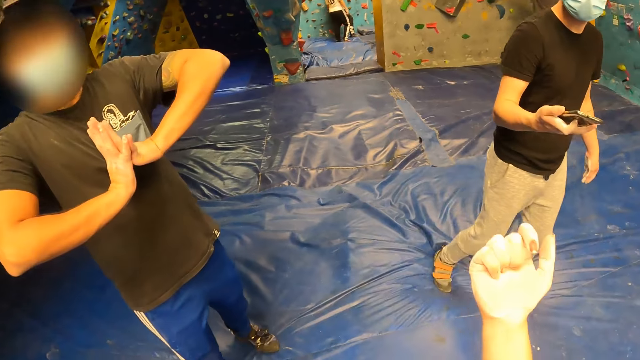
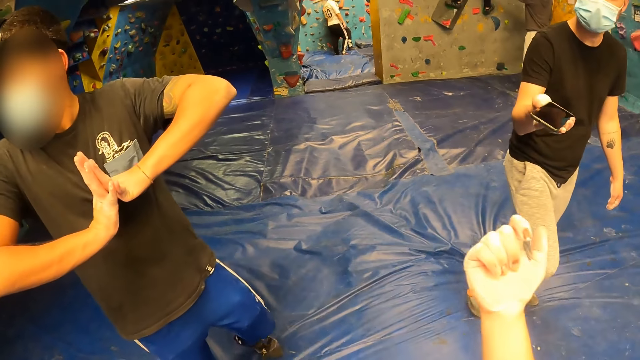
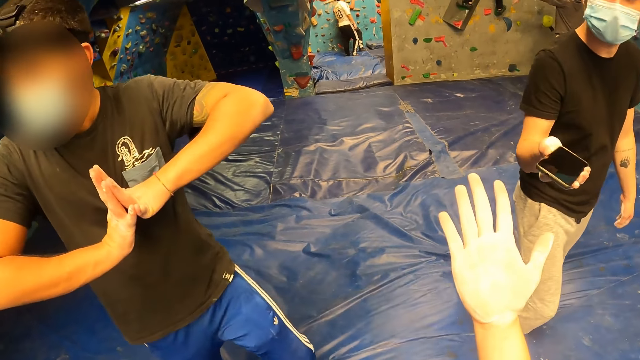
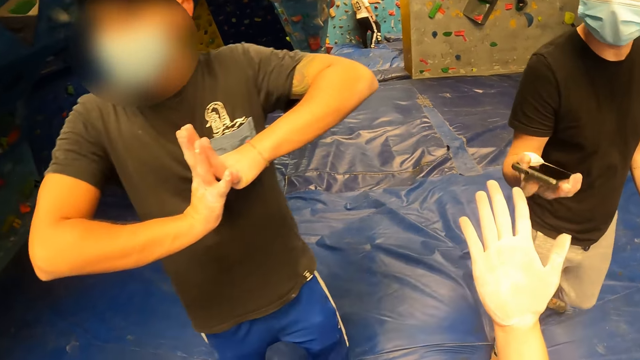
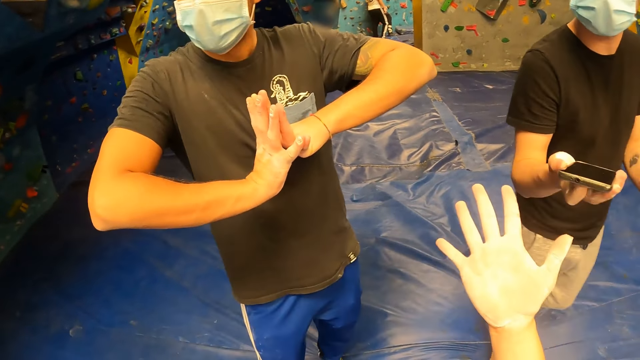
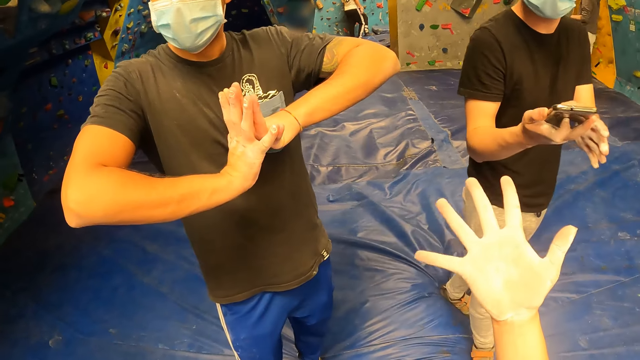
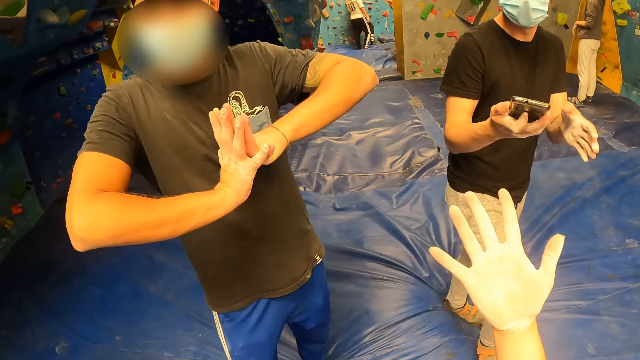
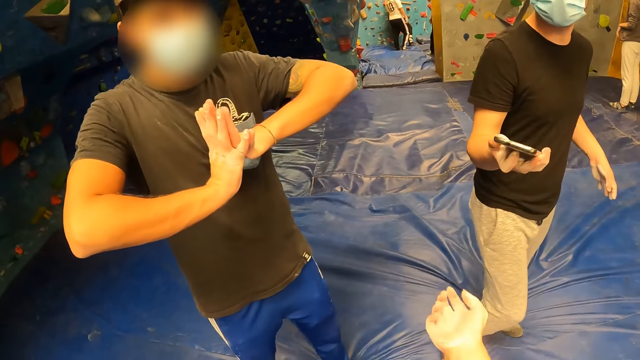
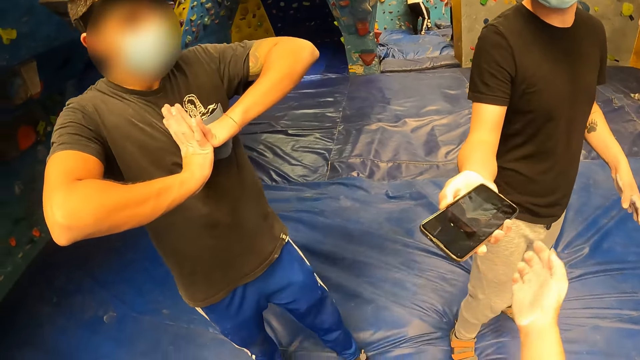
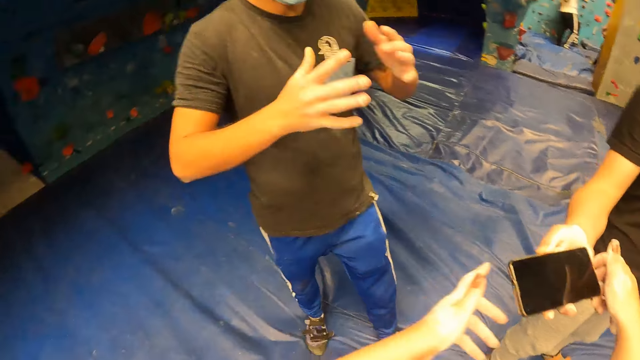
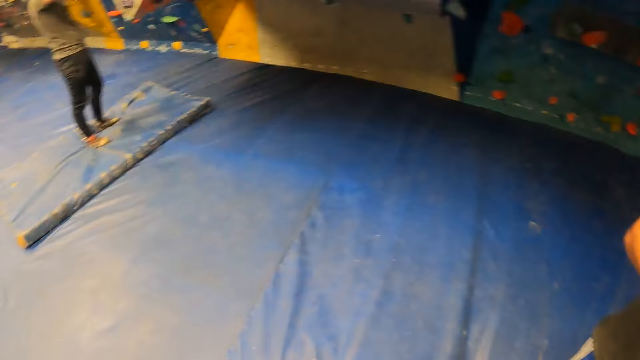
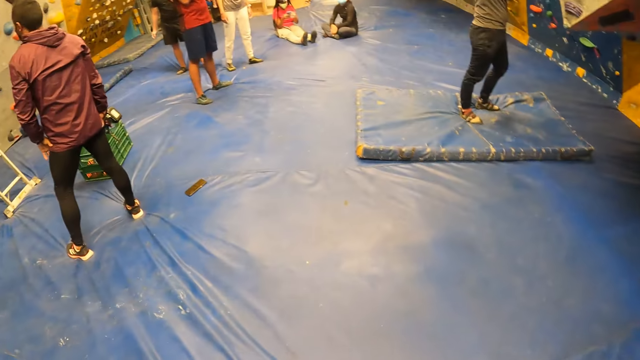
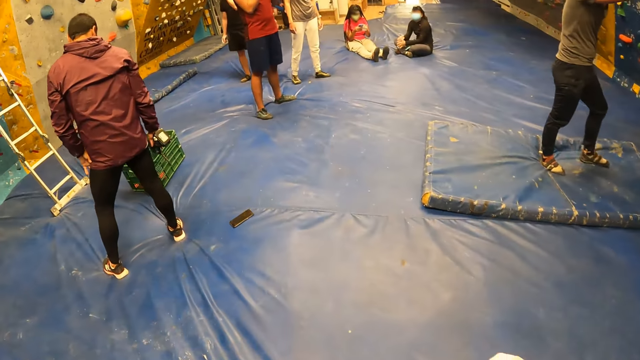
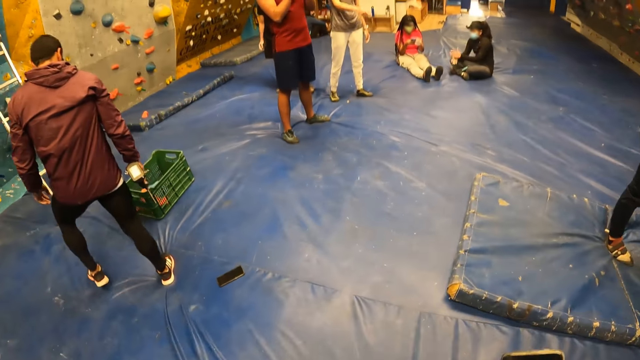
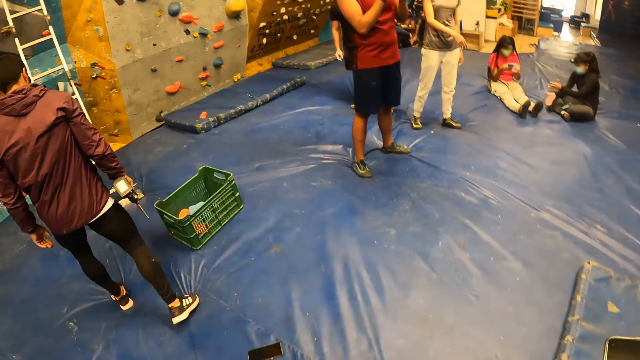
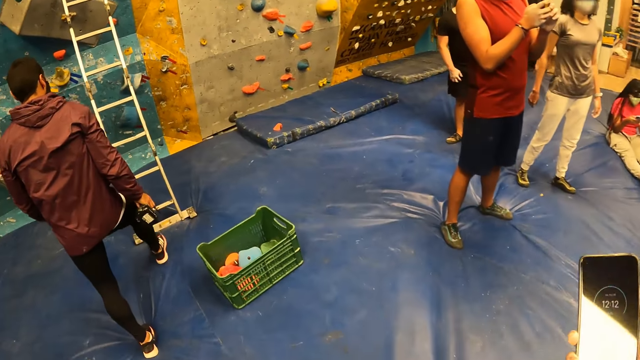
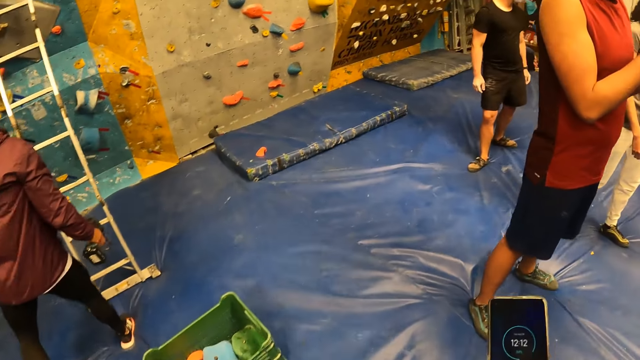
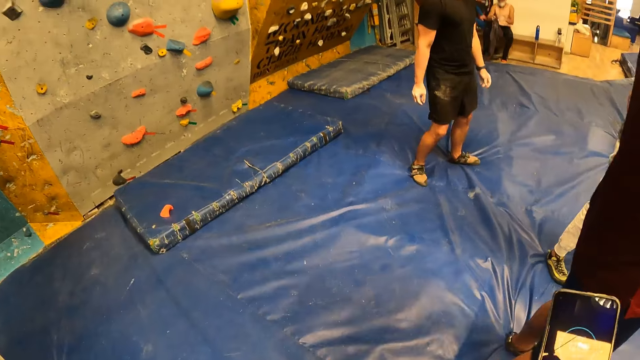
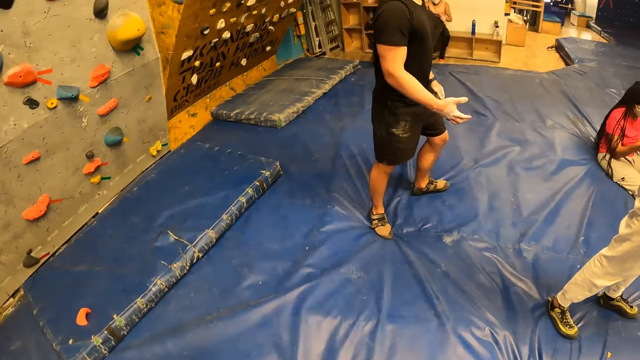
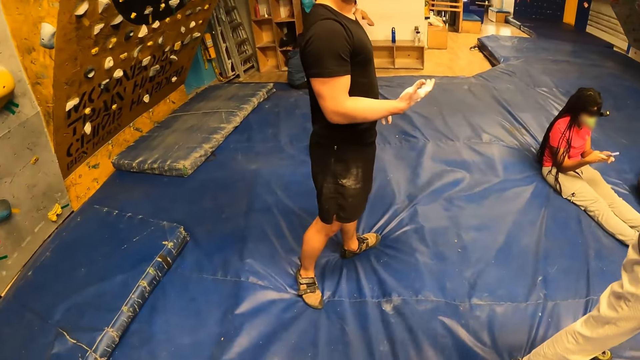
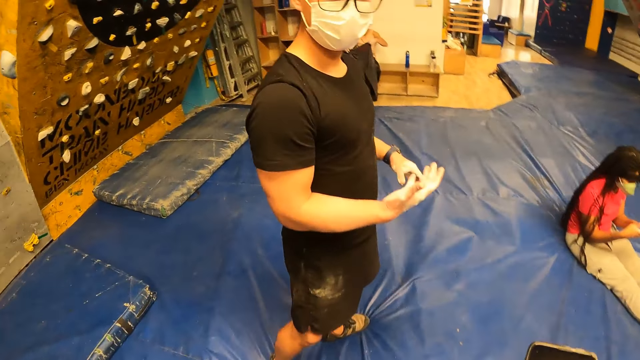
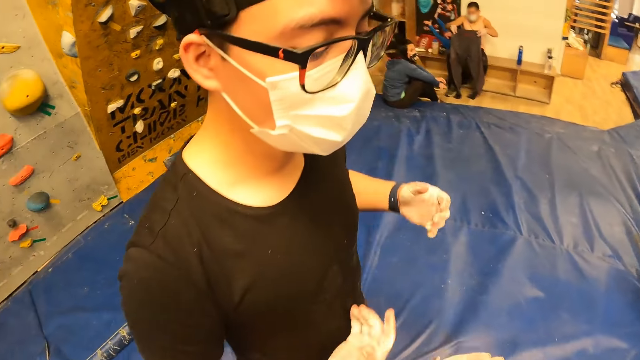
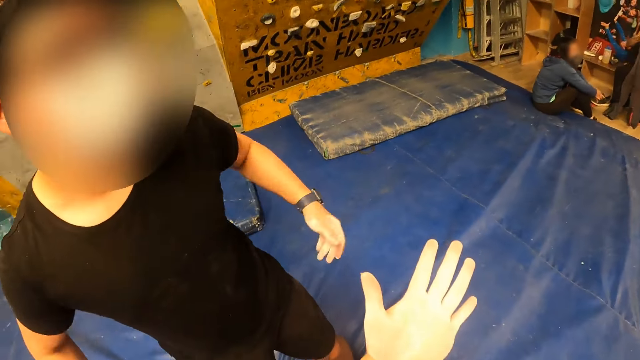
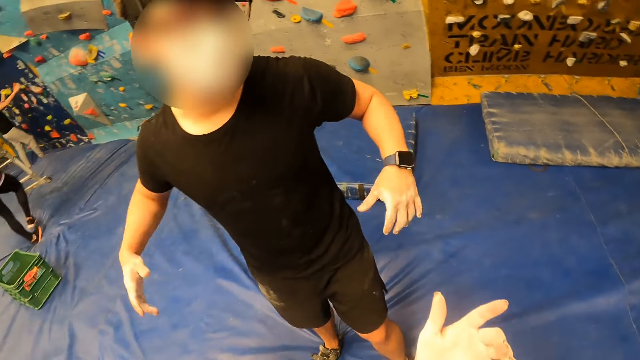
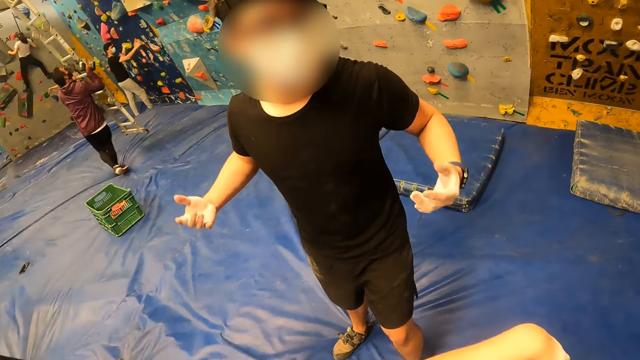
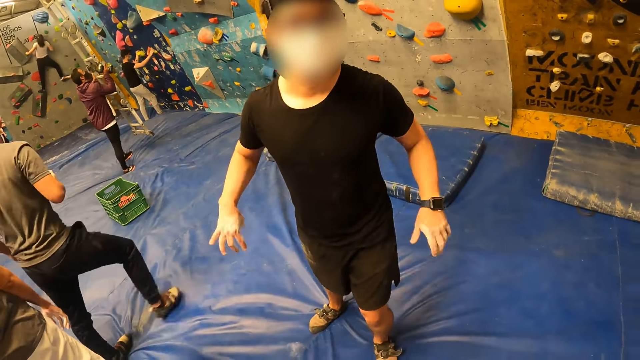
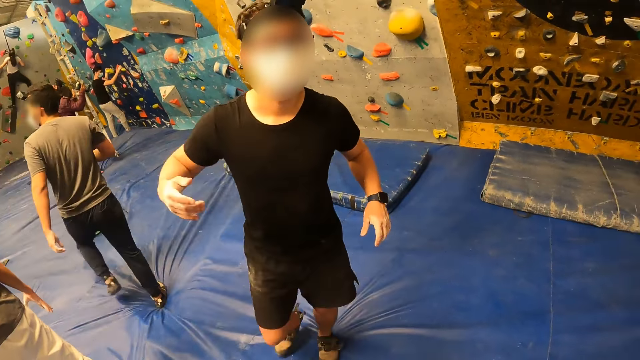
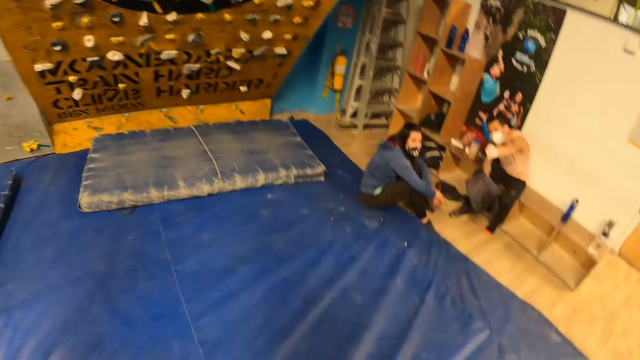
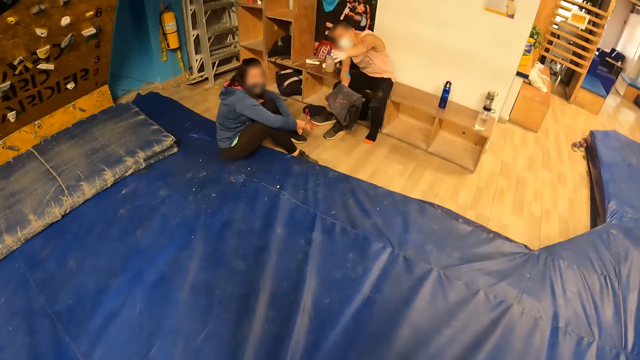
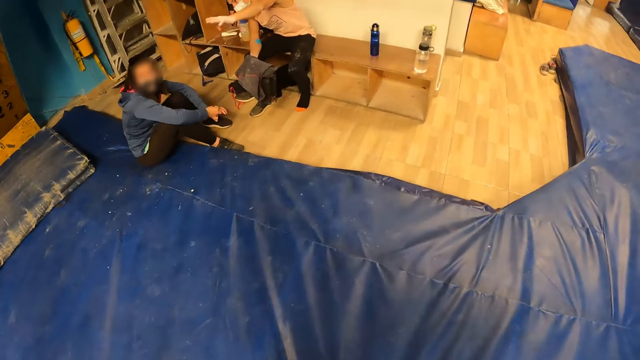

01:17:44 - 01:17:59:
The camera wearer collects the phone from the man with both hands. They walk to the locker room. They operate the phone. They interact with another man. The other man shakes off his hands.

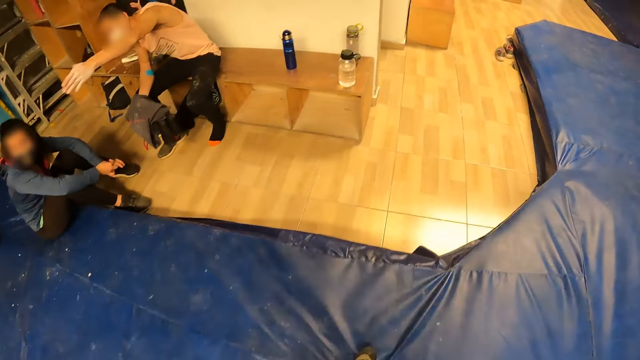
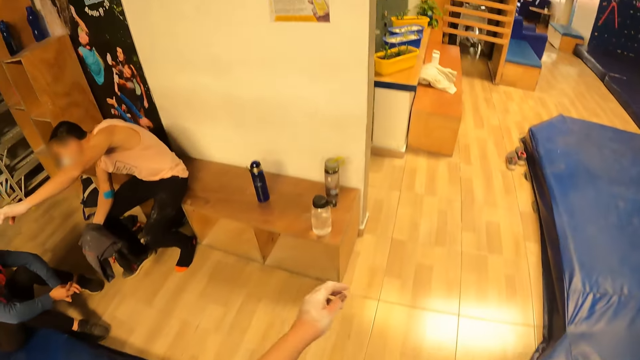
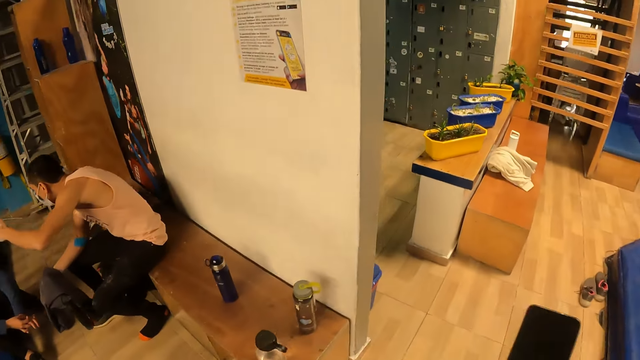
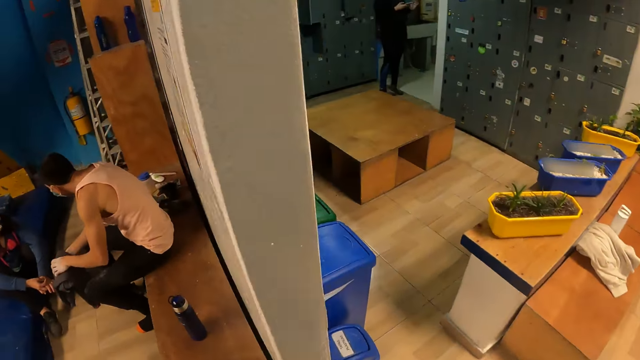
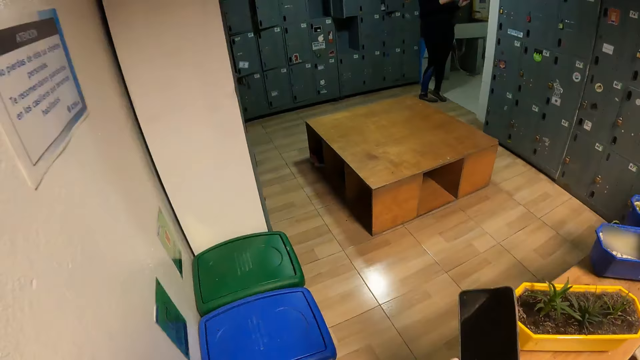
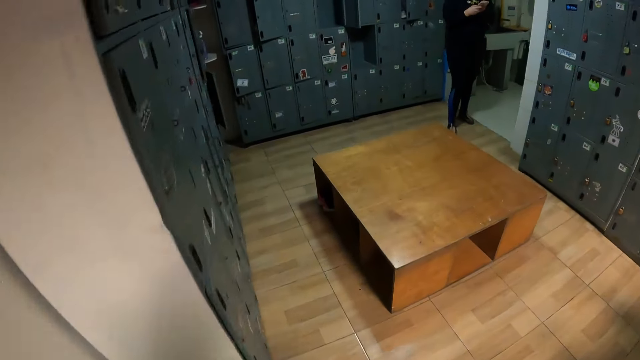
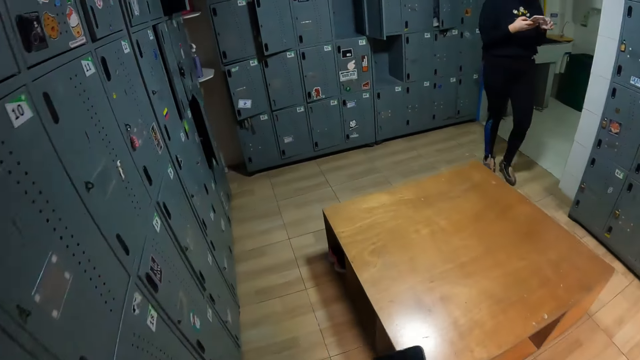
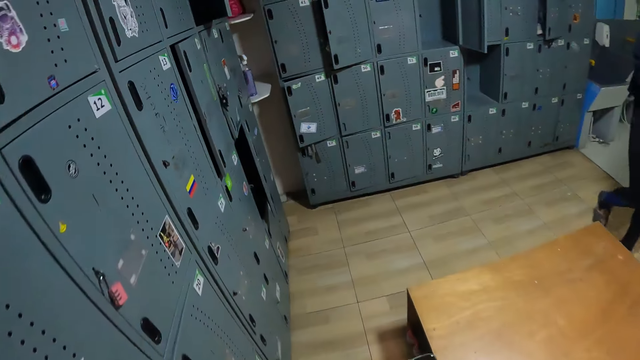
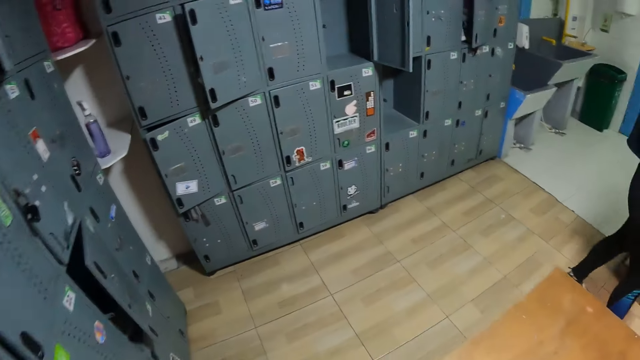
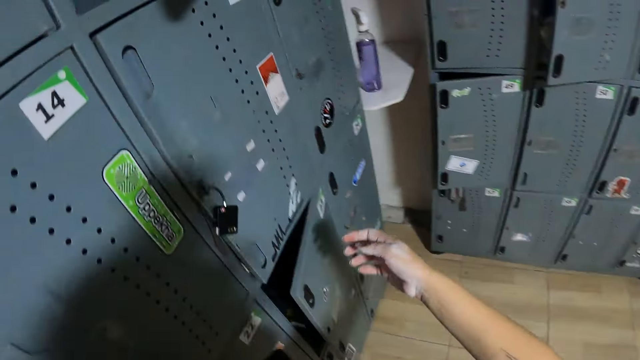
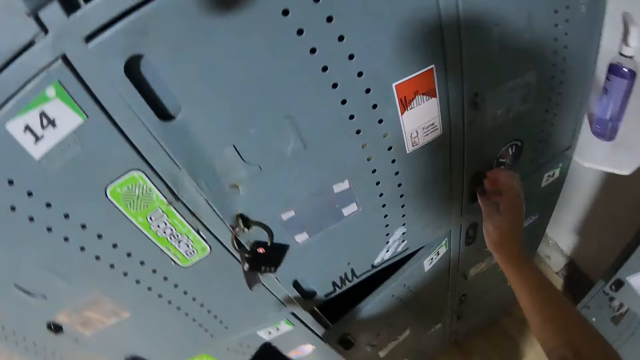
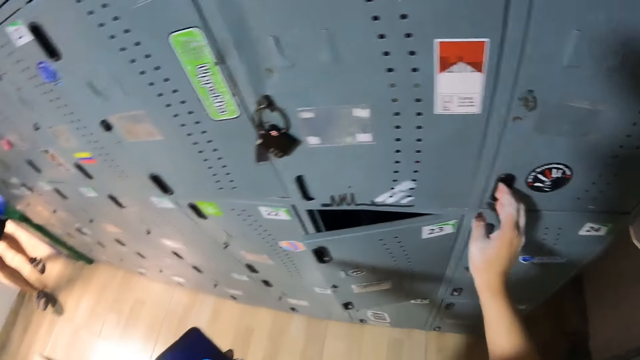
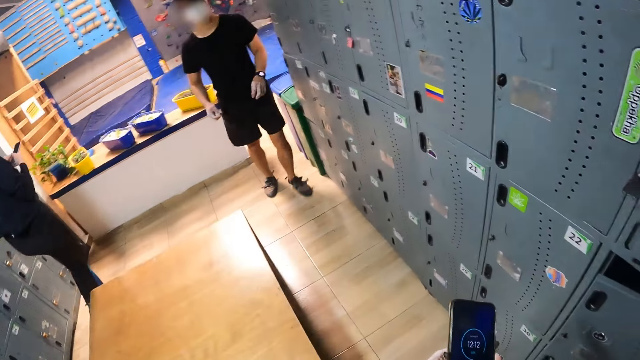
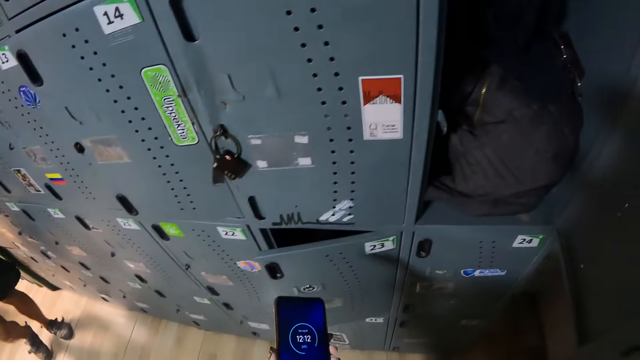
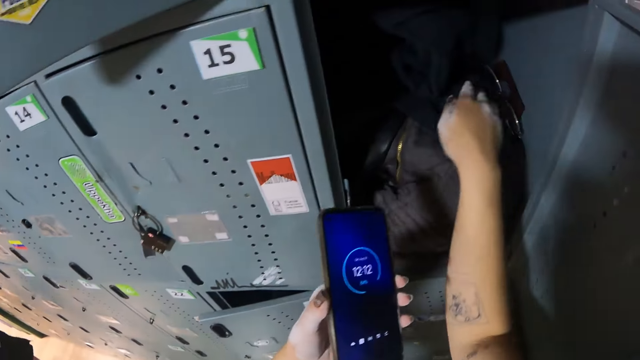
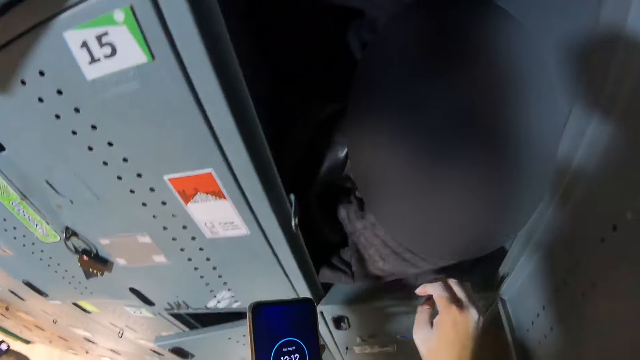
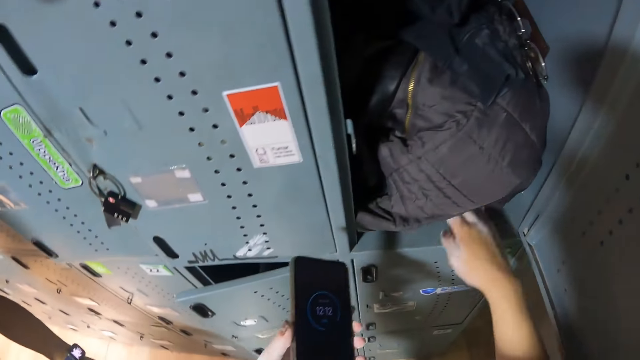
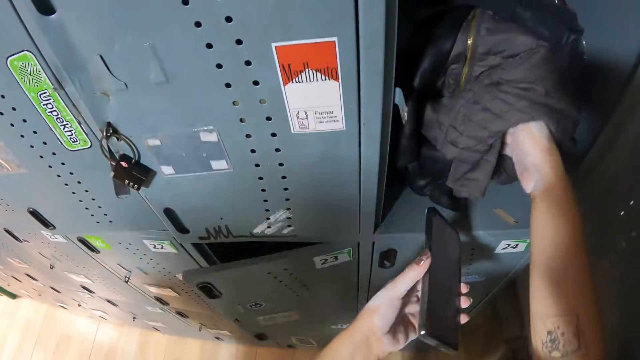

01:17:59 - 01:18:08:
The camera wearer walks towards the locker room. She opens a locker with her right hand. A man walks into the locker room.
